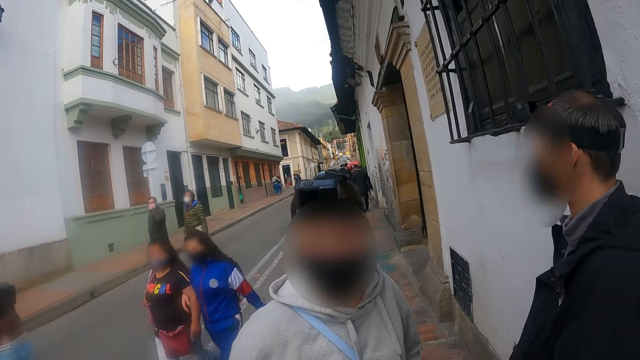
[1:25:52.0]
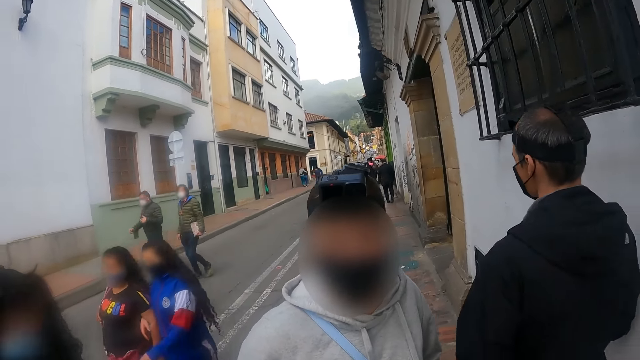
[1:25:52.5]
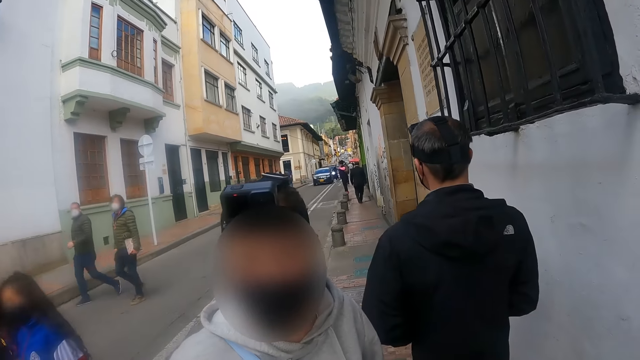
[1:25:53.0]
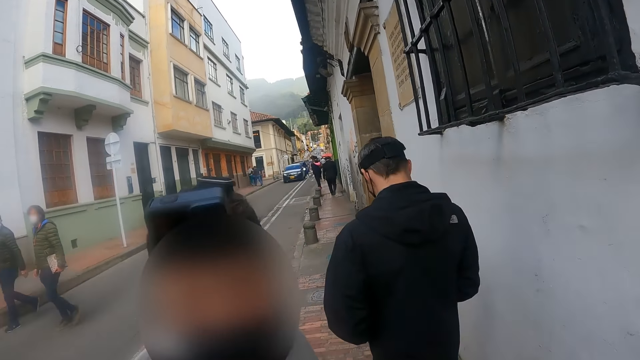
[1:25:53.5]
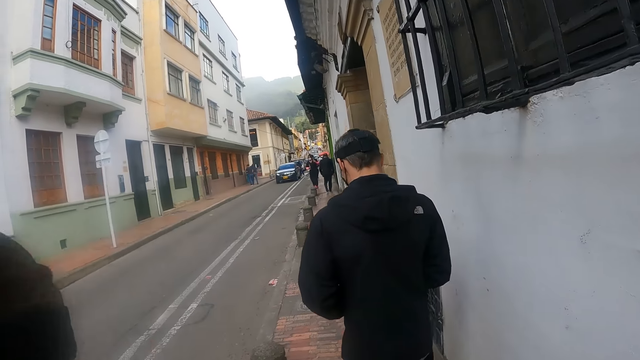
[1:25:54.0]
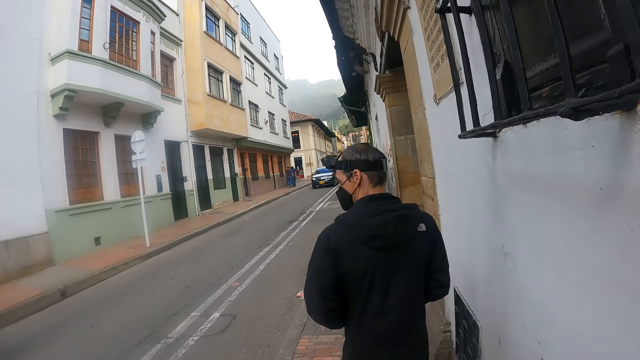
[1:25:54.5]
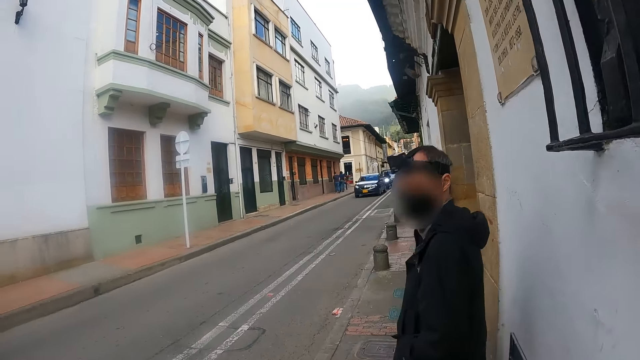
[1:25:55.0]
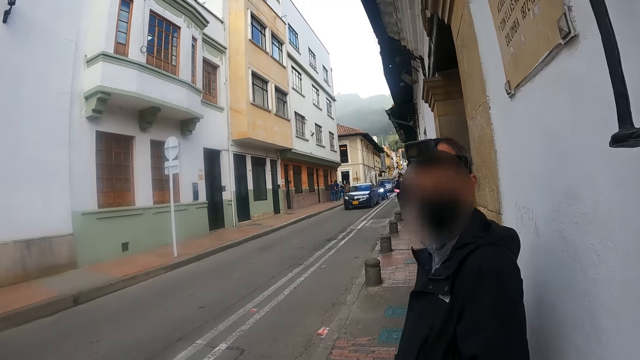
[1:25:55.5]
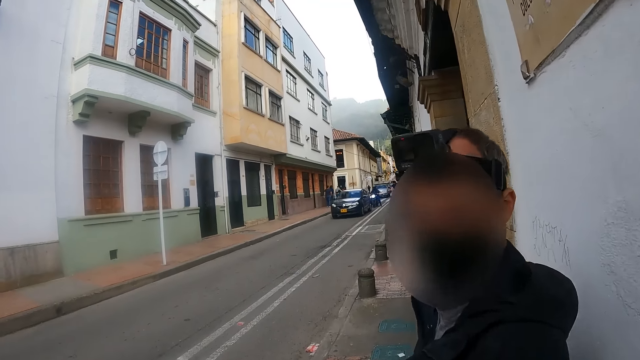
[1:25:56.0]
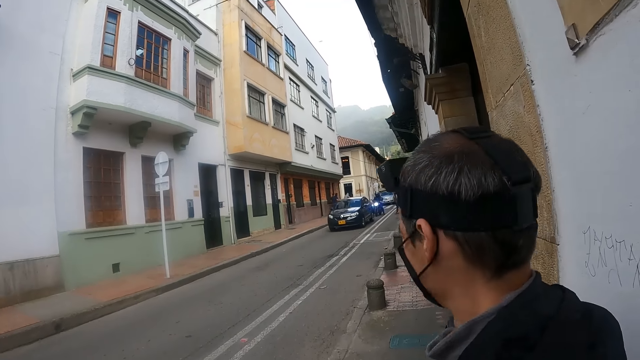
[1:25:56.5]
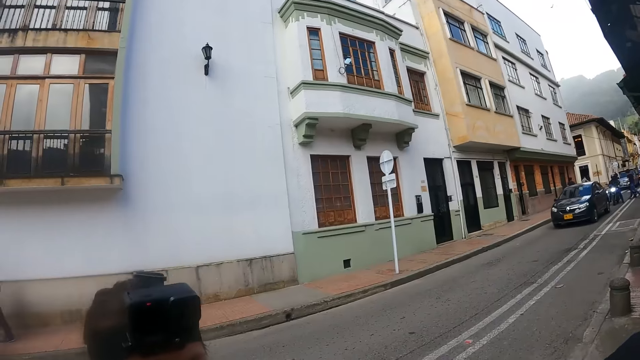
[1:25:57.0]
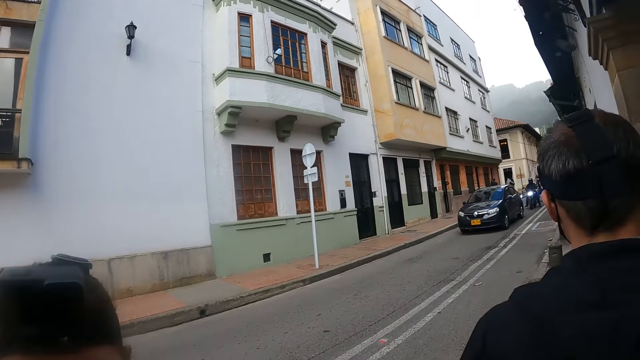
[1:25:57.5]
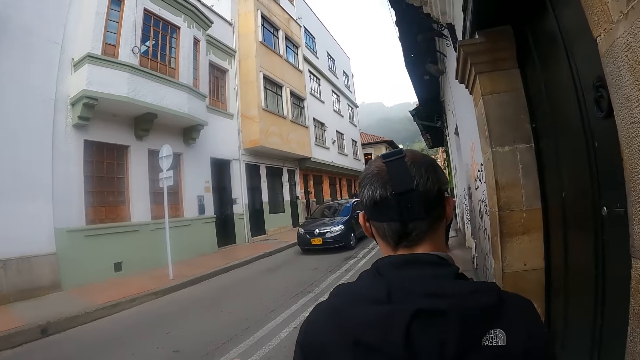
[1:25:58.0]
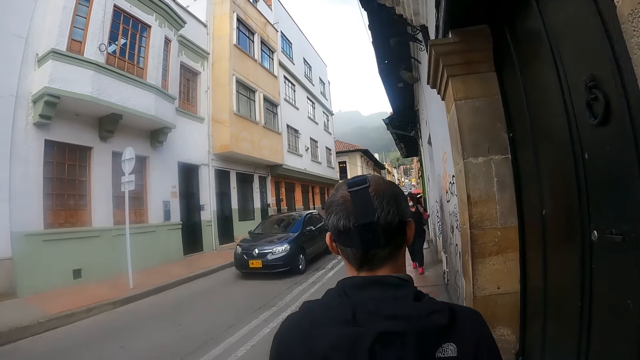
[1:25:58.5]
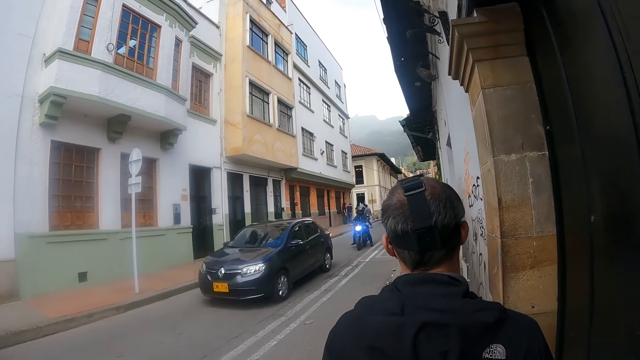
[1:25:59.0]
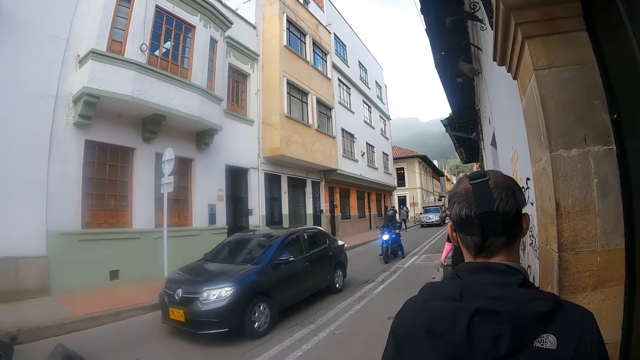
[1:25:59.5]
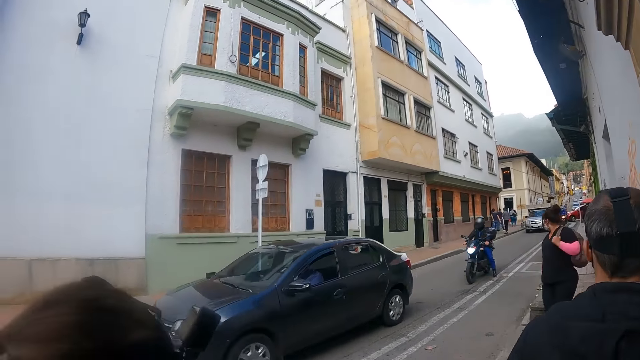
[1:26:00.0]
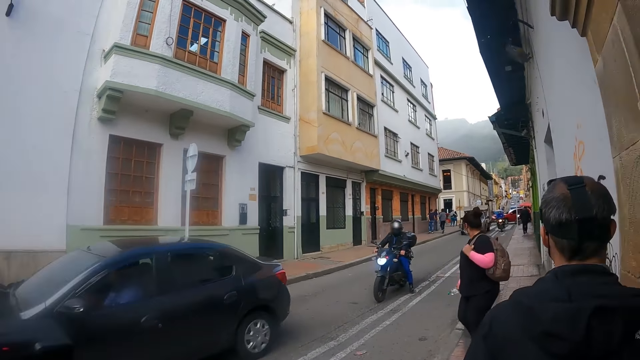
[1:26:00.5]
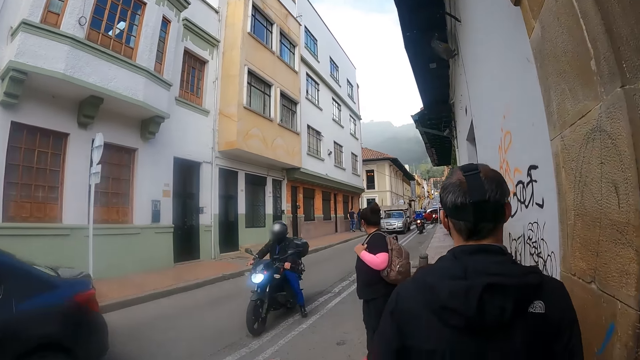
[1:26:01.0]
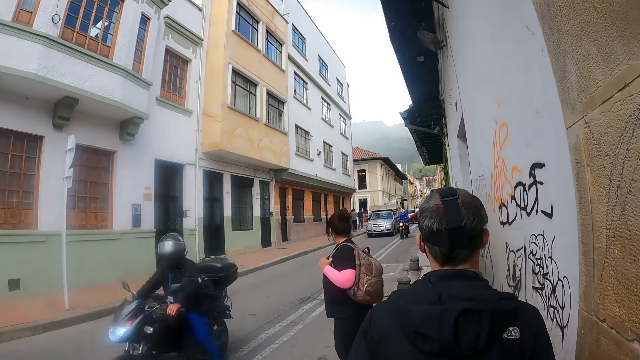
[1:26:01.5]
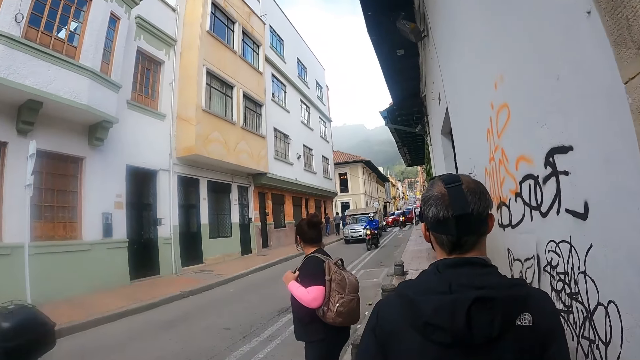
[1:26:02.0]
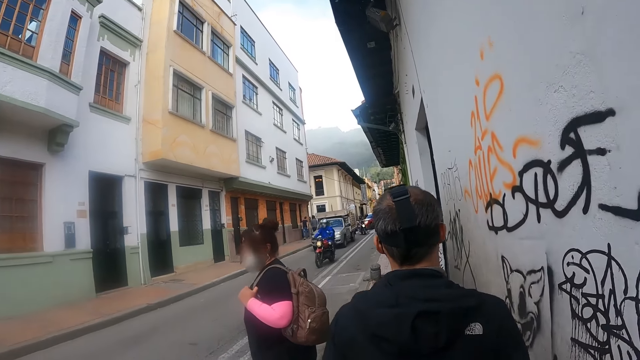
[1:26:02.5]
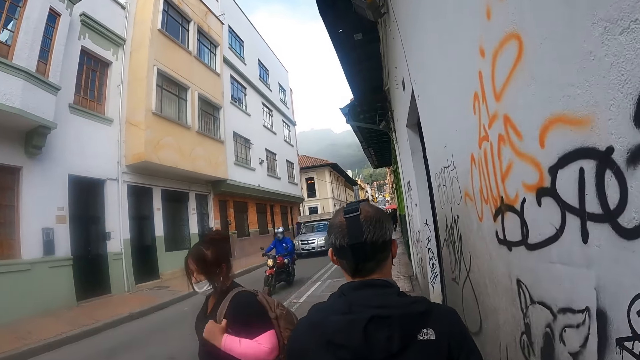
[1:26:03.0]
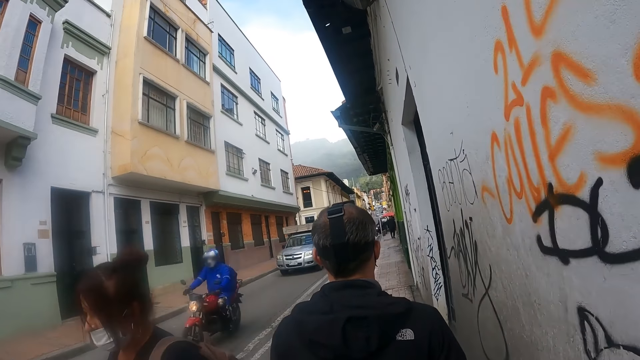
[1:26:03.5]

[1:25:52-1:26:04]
The camera wearer interacts with a woman and looks around. A man walks along the pavement. The camera wearer walks along the pavement. They interact with the man. They look around open streets. They walk along the pavement.

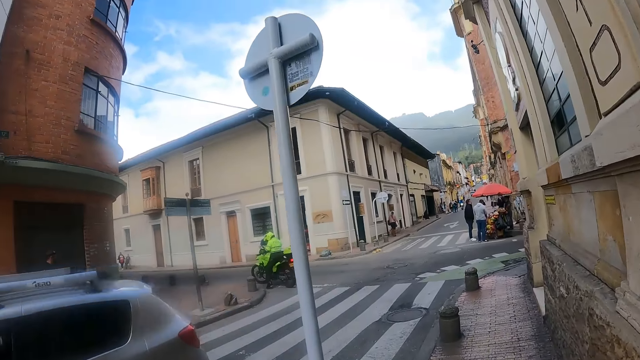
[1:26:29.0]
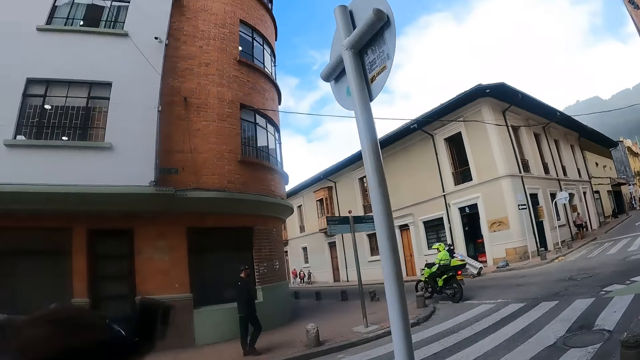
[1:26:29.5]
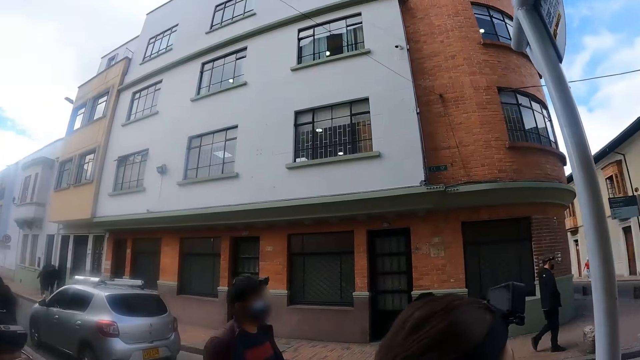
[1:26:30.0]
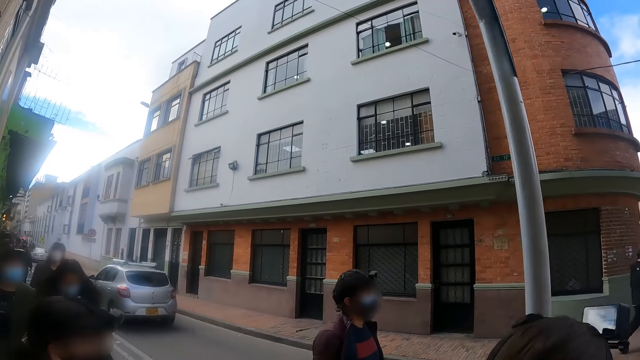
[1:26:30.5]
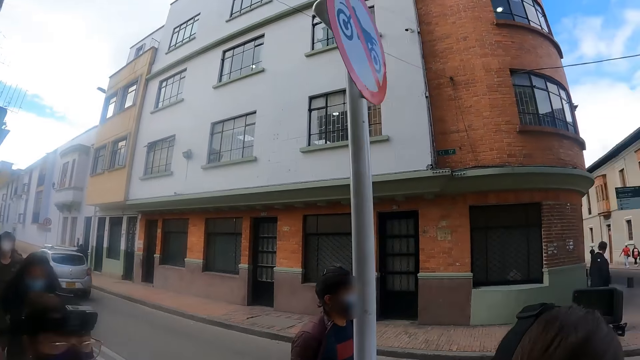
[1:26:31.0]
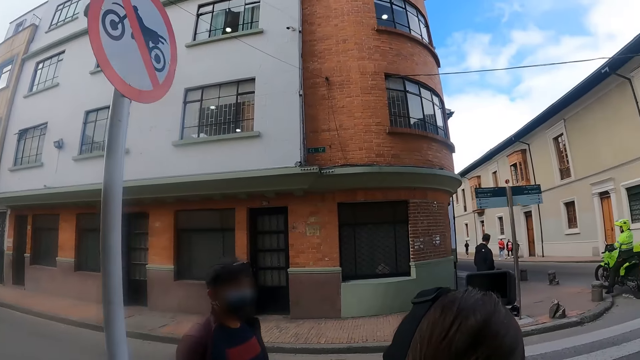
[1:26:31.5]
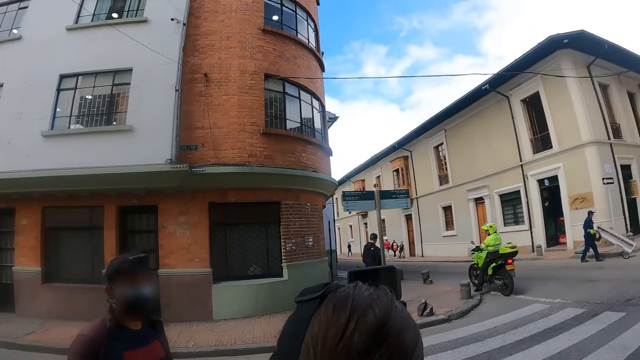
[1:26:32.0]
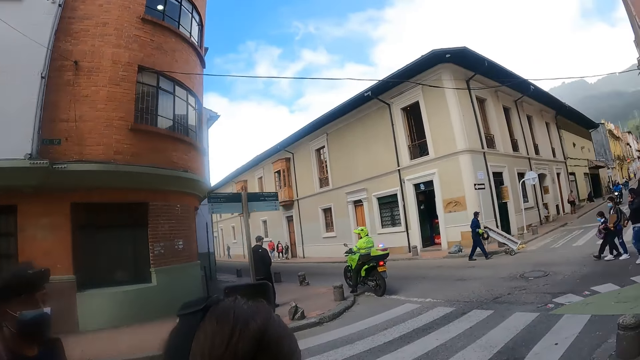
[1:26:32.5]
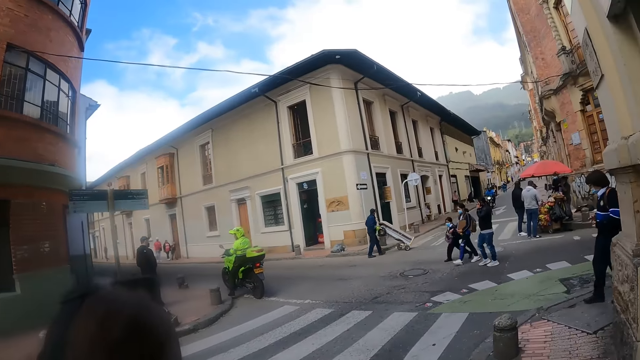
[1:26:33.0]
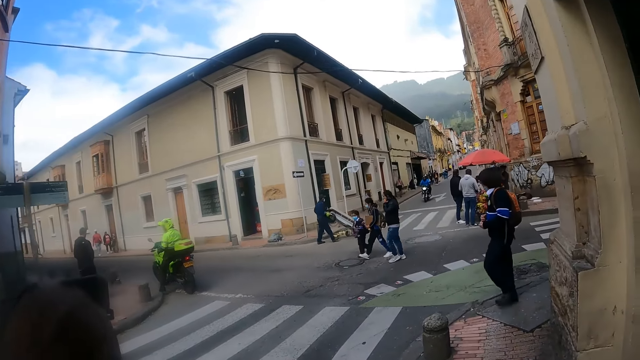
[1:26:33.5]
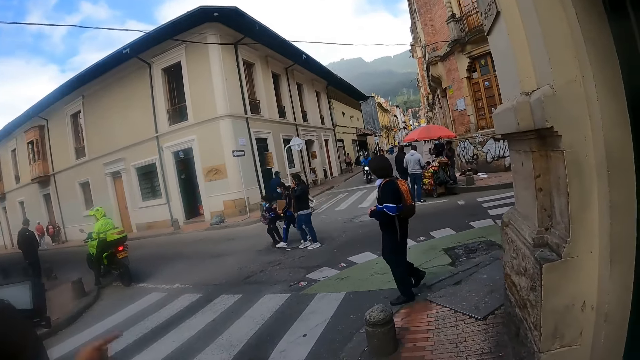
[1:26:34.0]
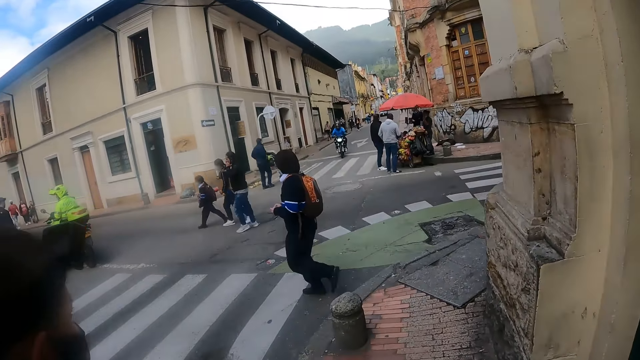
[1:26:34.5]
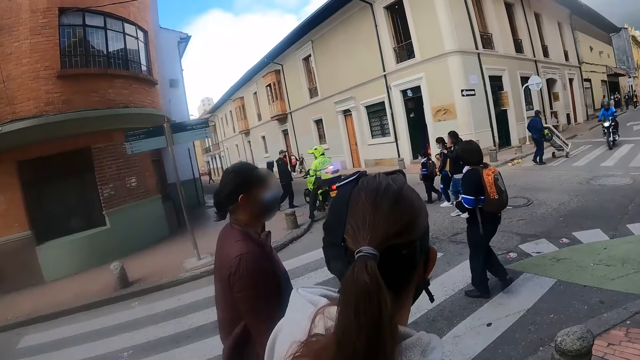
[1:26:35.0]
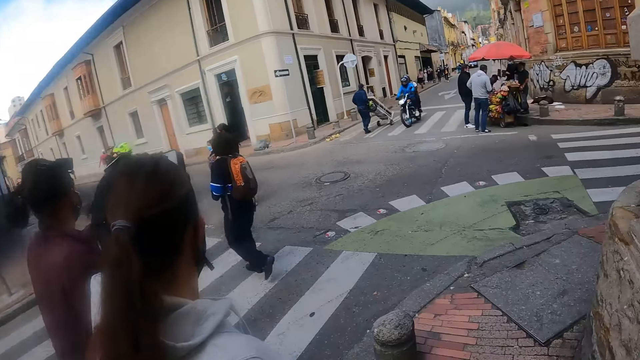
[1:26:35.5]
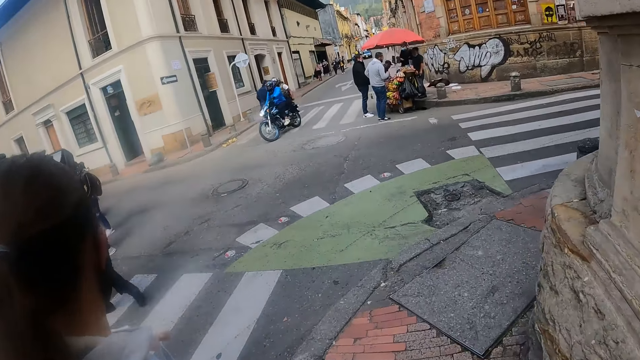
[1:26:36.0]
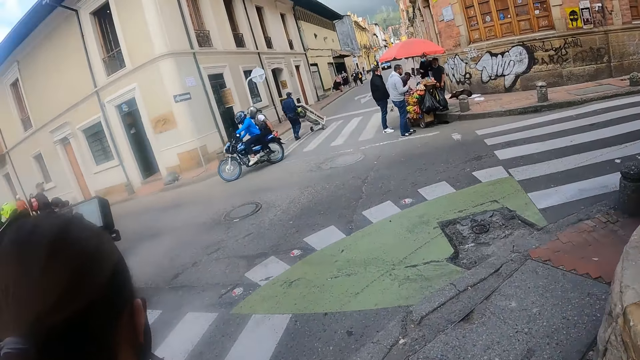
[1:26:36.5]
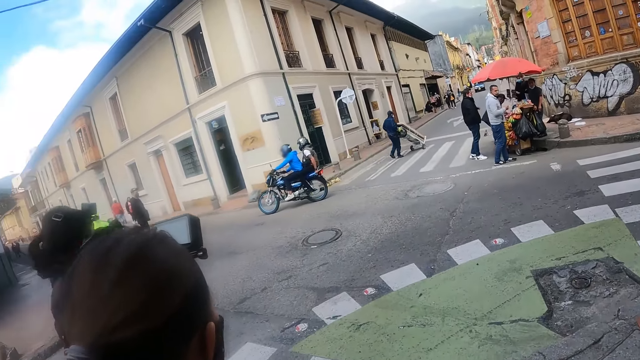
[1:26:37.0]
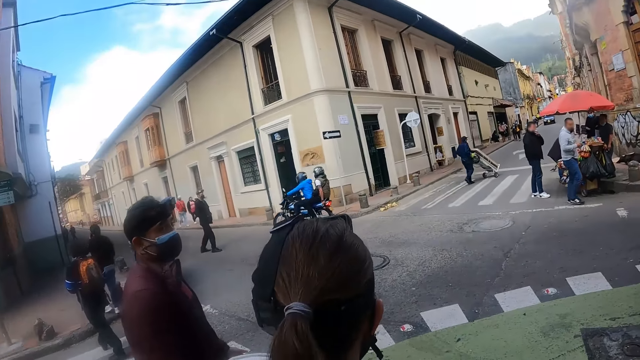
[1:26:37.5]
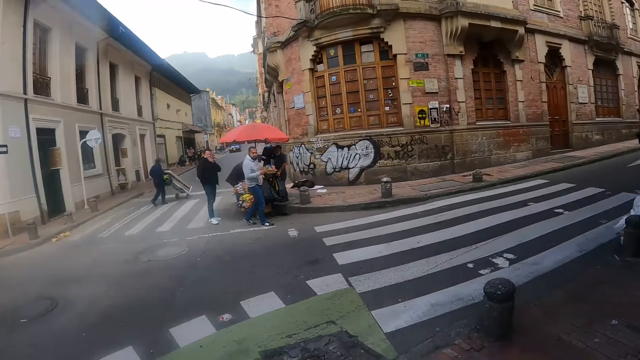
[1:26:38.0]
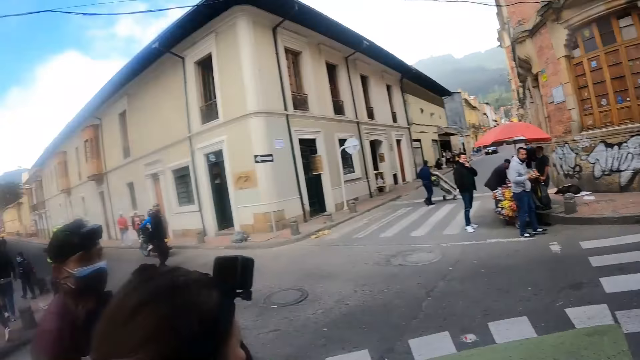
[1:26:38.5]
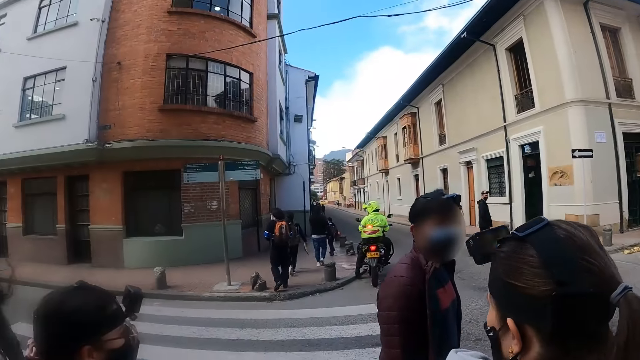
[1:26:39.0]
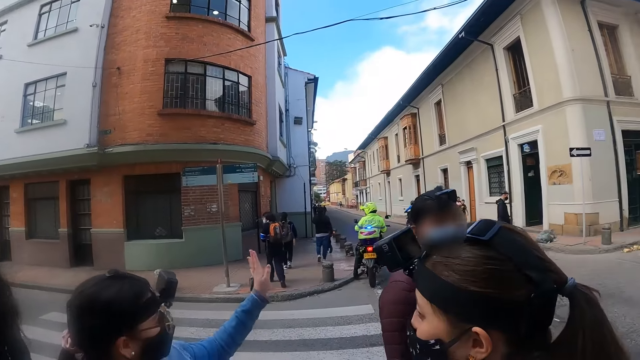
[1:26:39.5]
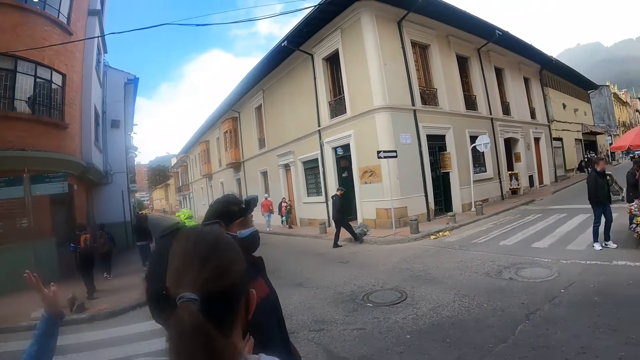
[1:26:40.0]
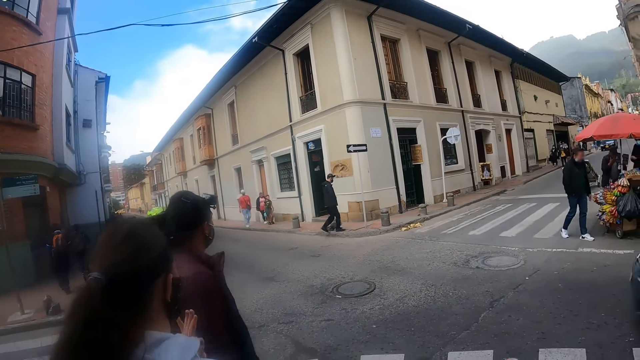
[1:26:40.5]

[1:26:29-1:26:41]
The camera wearer looks back. They look around. They walk on the pavement. They look around open streets.
